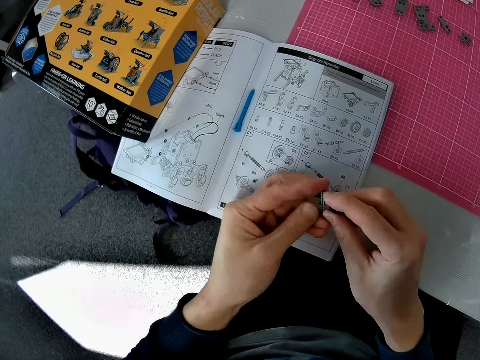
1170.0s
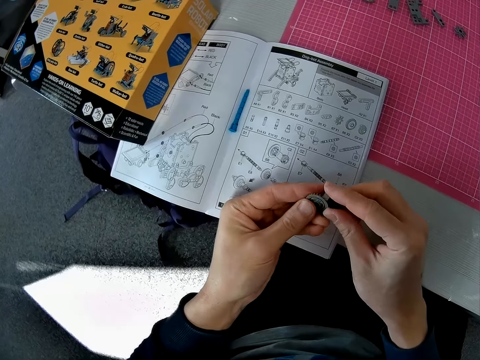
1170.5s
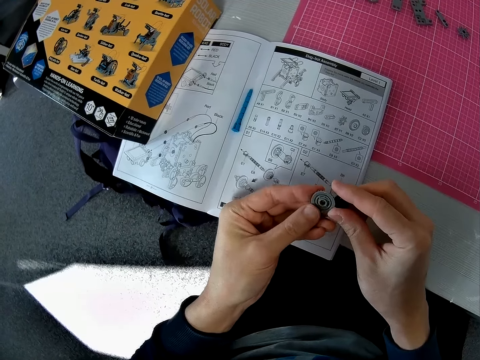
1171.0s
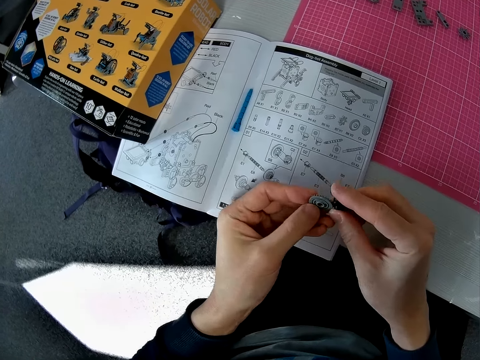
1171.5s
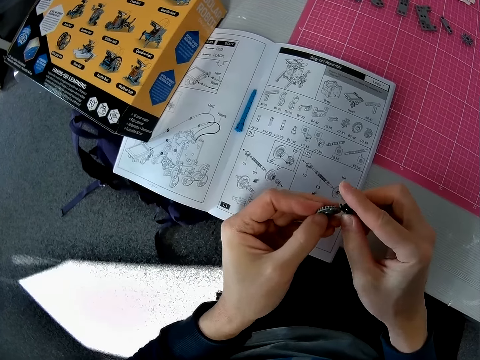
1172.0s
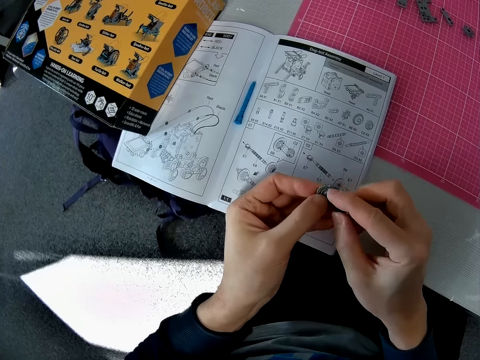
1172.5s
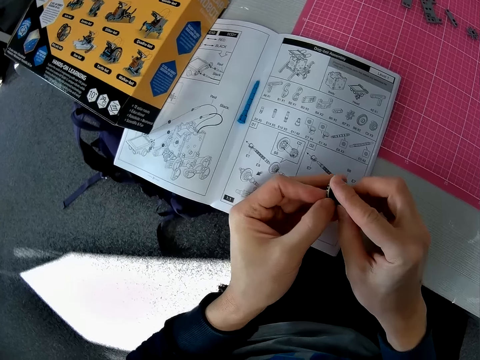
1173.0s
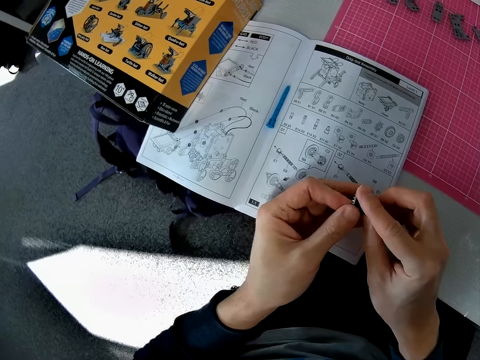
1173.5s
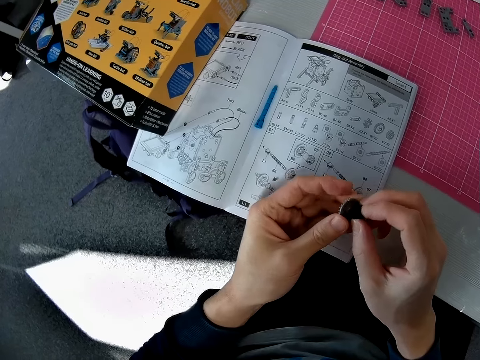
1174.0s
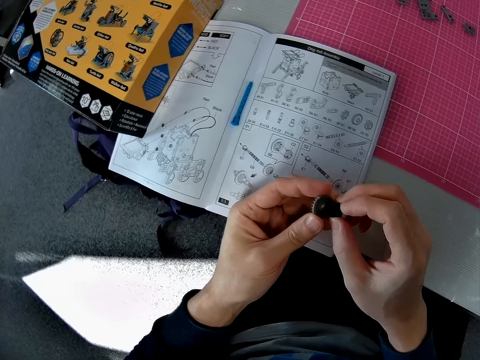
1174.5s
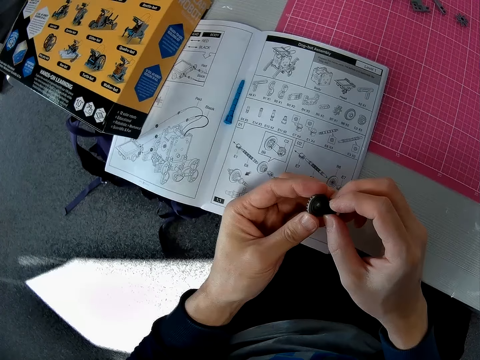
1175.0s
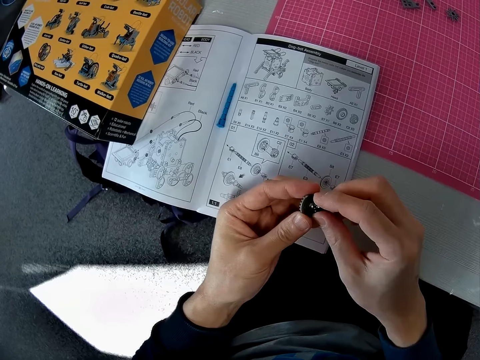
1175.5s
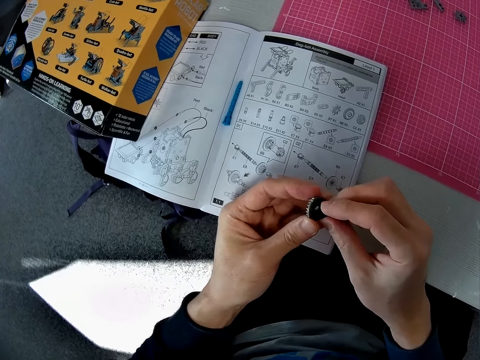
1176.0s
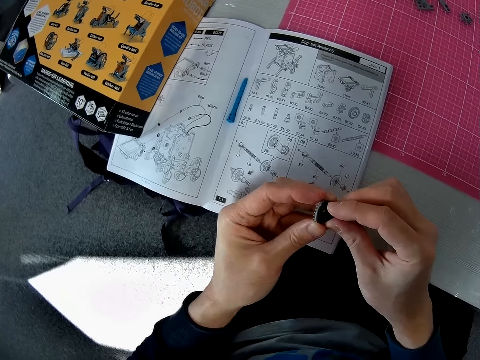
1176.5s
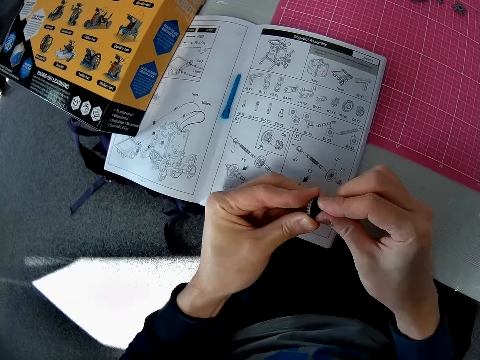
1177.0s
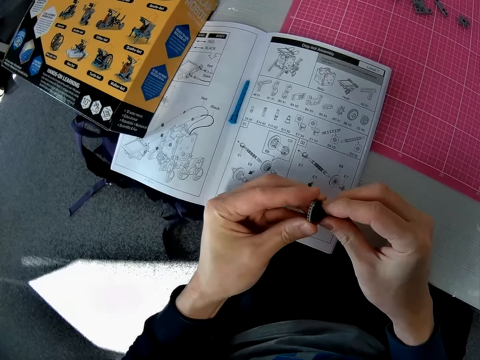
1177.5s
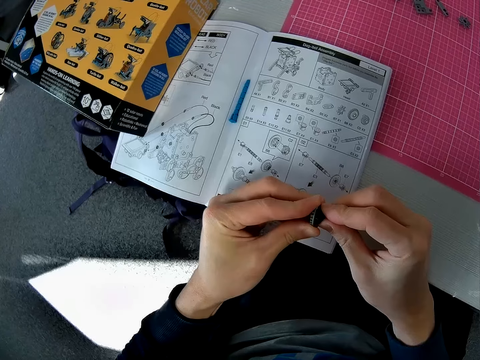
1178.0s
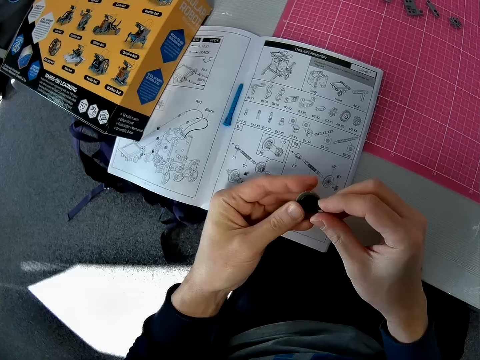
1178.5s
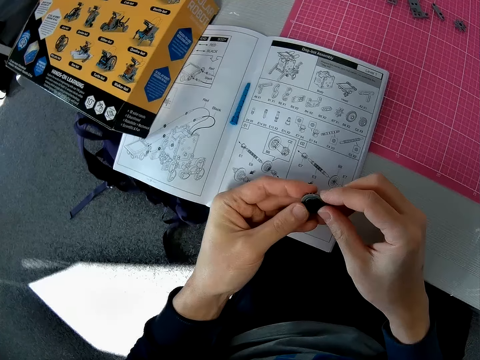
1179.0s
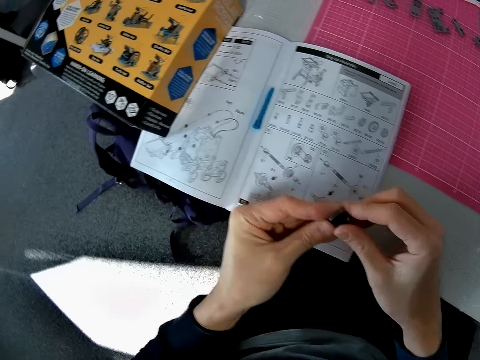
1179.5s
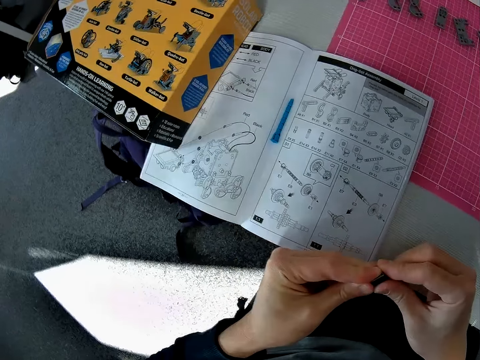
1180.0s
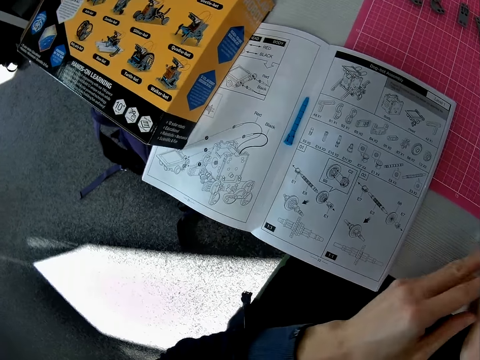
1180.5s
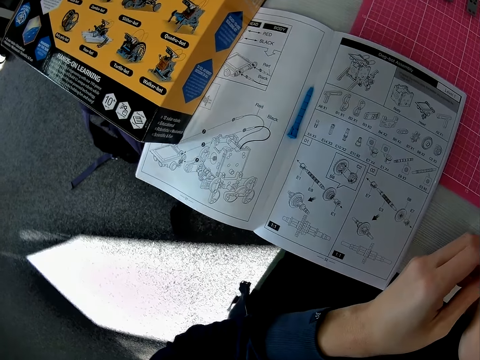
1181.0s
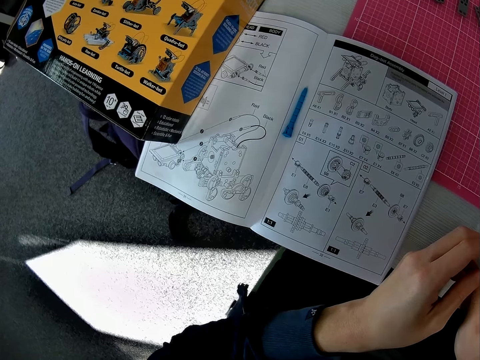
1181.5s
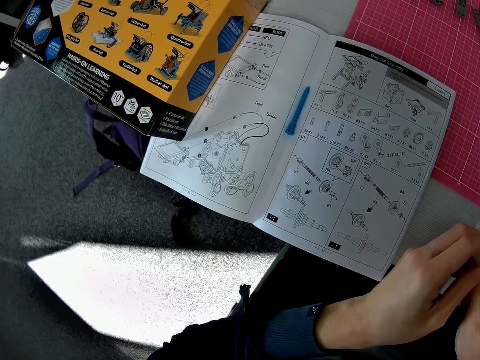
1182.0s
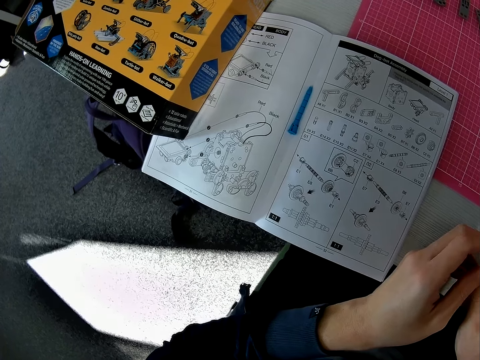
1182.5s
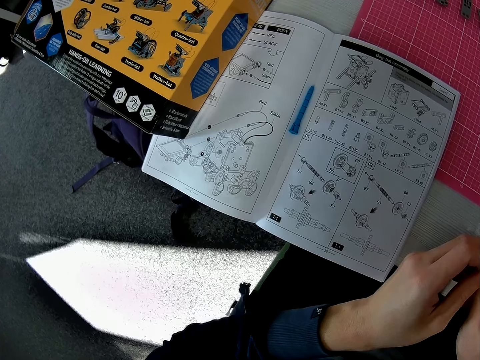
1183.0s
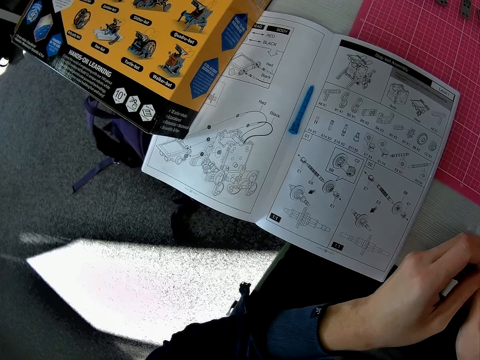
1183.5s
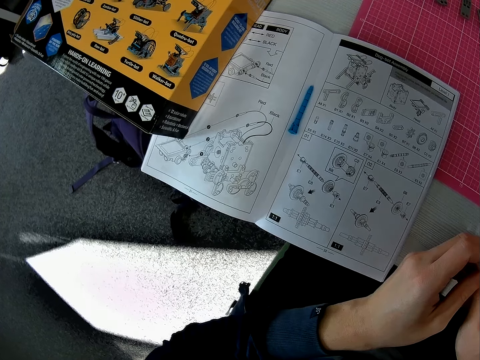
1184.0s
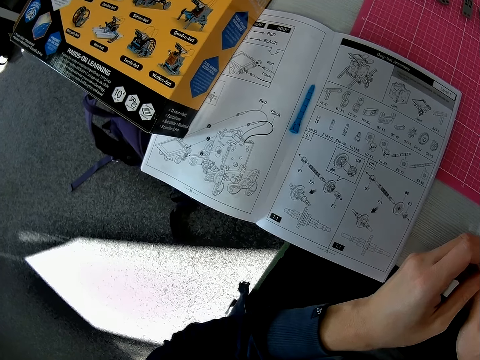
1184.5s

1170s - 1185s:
The camera wearer turns the gear in his left hand fingers. He inserts the two pieces together. He holds the pieces on the table with both hands.

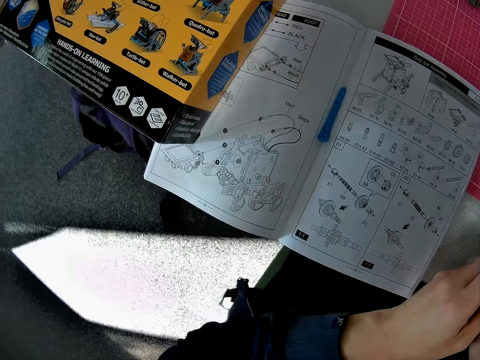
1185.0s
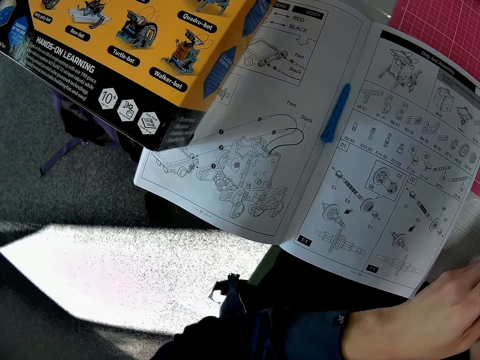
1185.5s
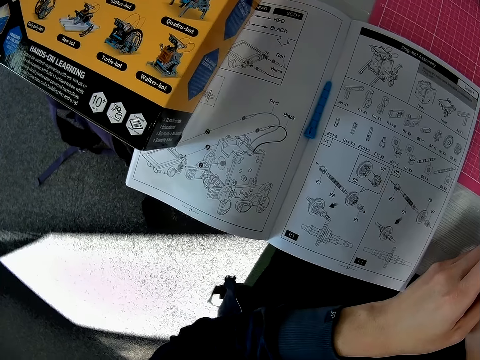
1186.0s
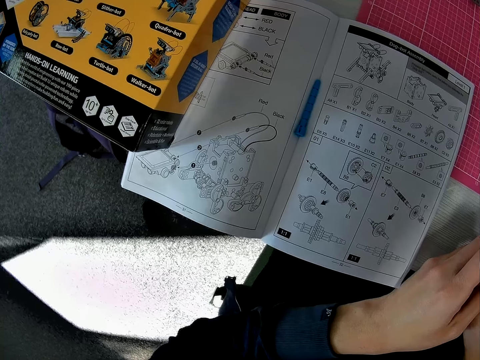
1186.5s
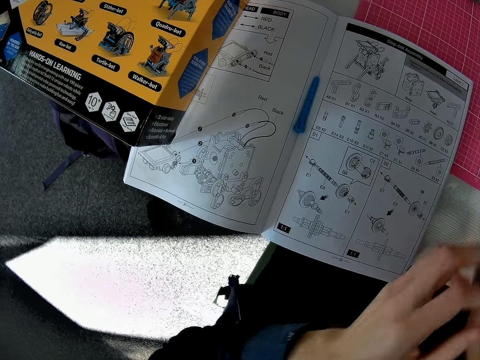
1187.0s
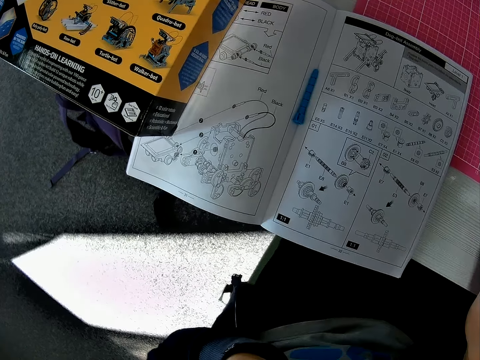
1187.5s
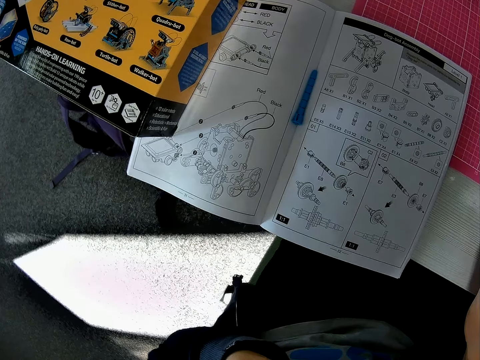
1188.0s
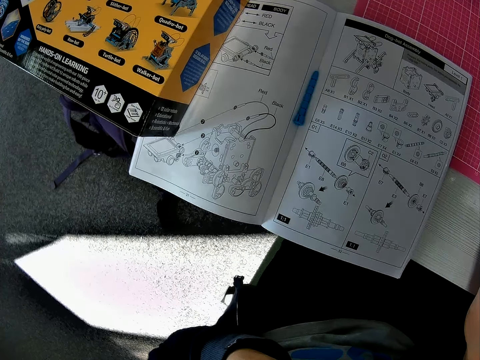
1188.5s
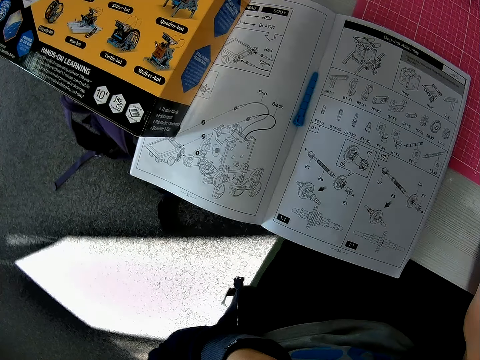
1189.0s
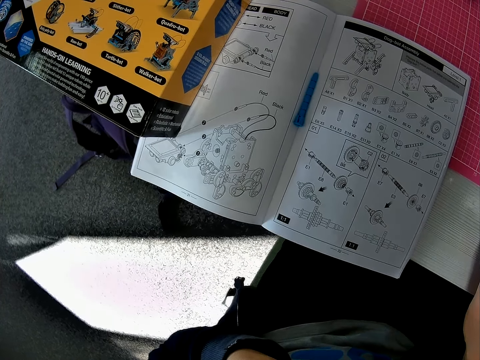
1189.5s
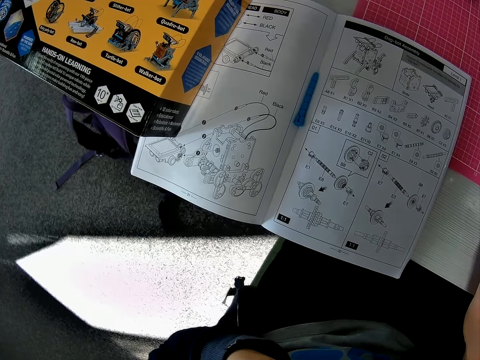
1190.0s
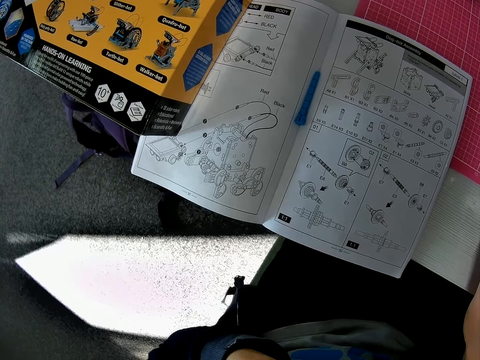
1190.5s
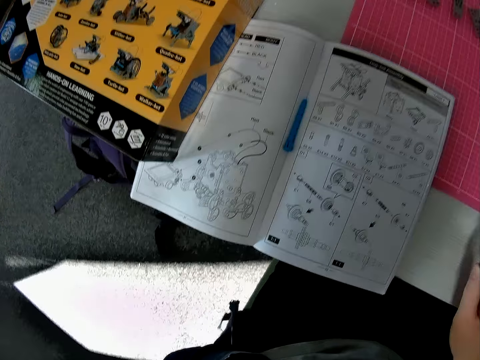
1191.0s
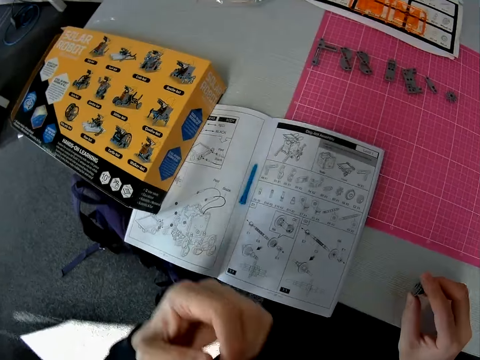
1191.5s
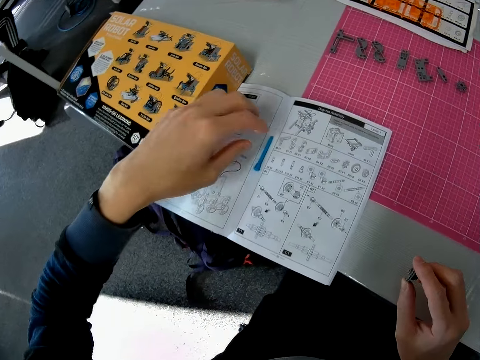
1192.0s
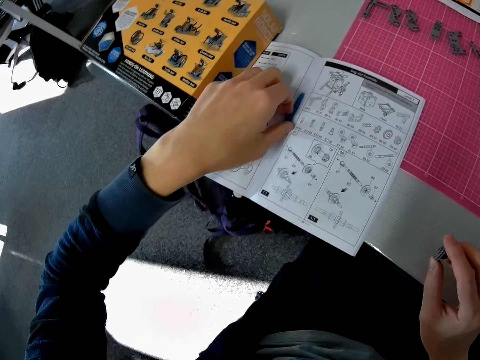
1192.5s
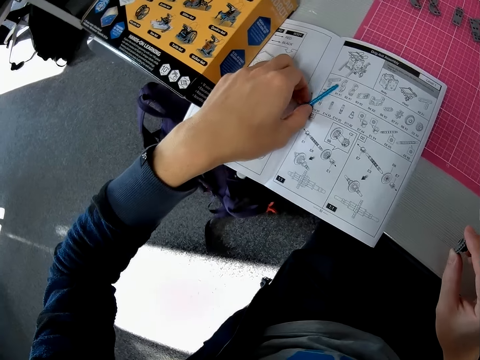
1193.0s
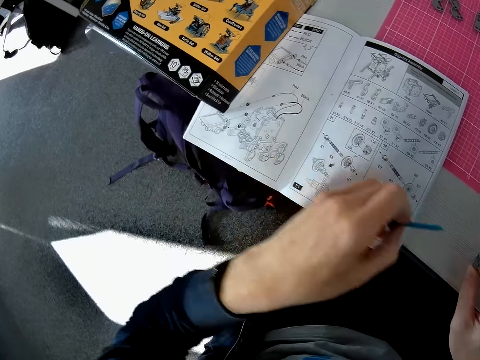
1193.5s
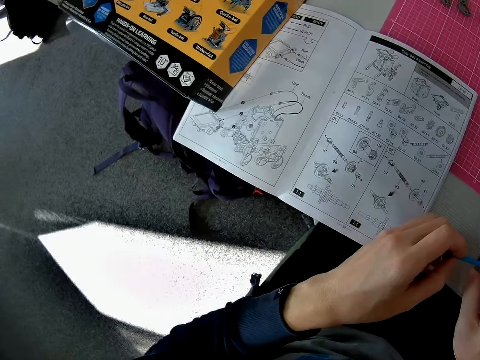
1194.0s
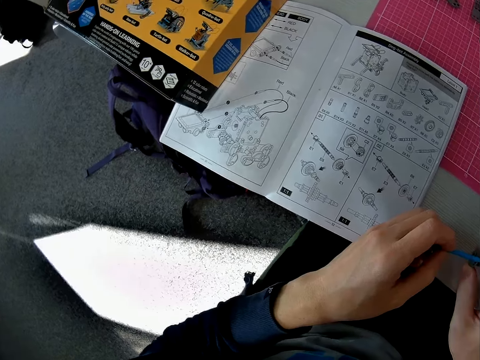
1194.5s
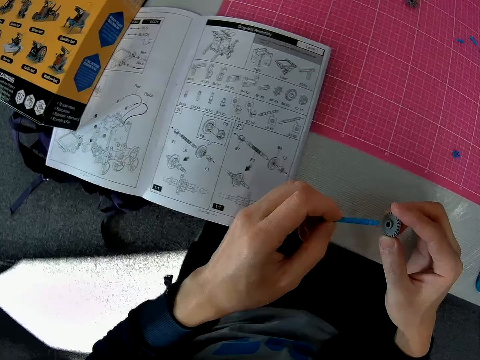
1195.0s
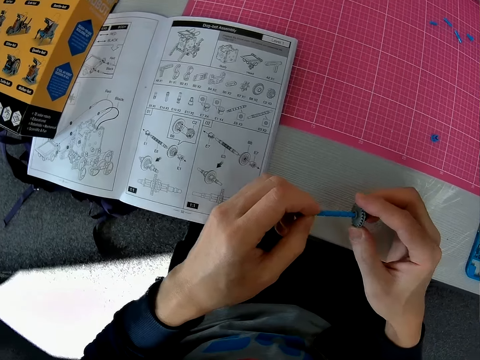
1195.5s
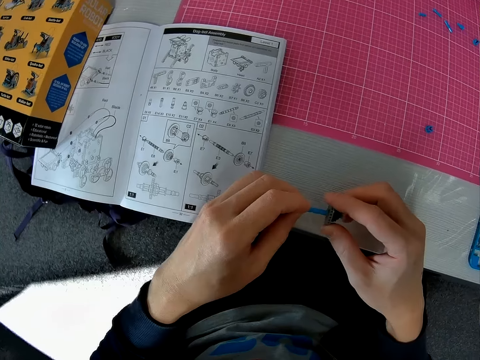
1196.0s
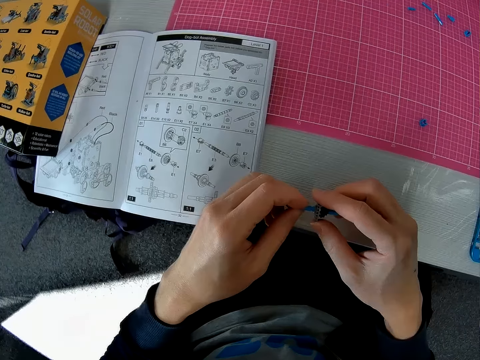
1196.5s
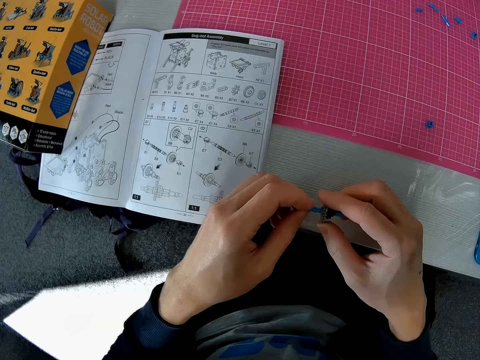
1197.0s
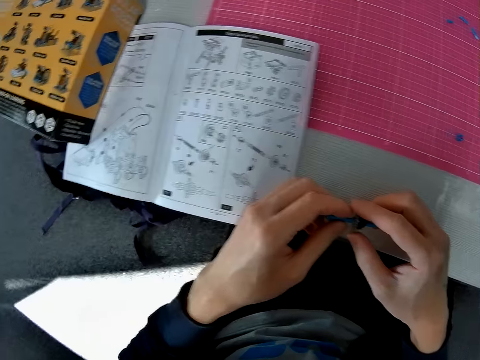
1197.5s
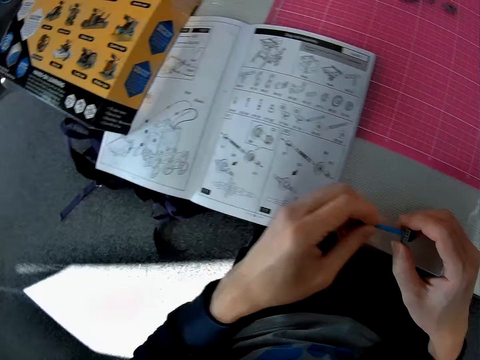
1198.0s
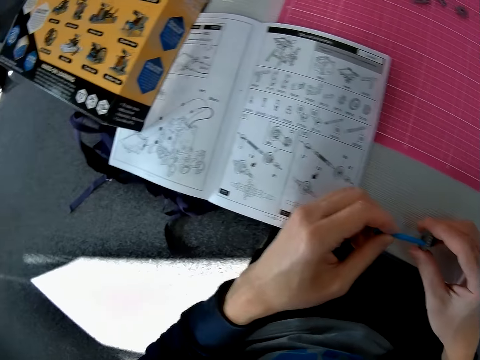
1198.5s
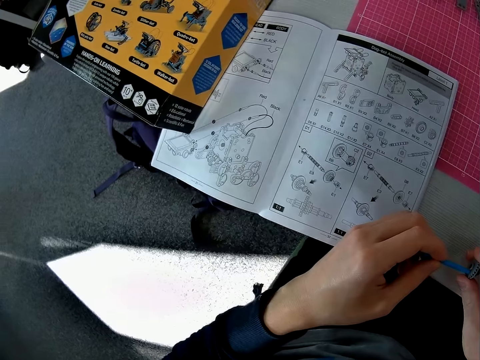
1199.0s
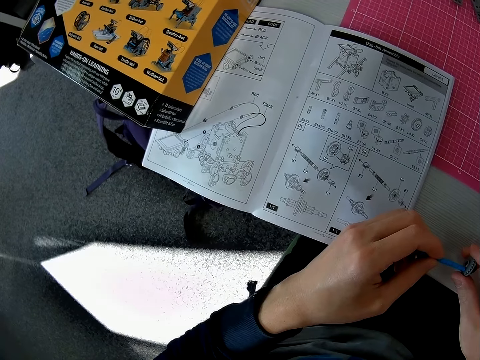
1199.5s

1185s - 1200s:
The camera wearer raises his left hand to his face. He moves his left hand off the piece. He takes the third piece from the model kit manual with his left hand. He inserts the third piece into the fourth piece in both hands on the table. He adjusts the pieces in his hands. He continues to check the models in the model kit manual.
